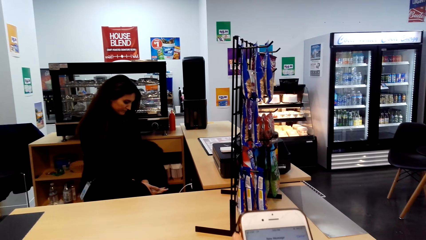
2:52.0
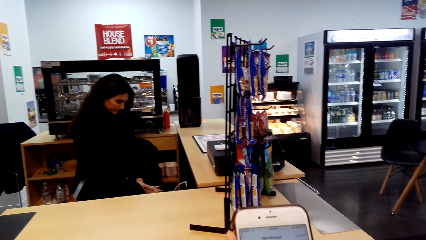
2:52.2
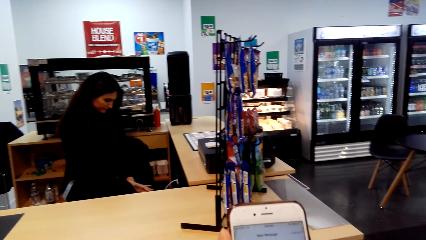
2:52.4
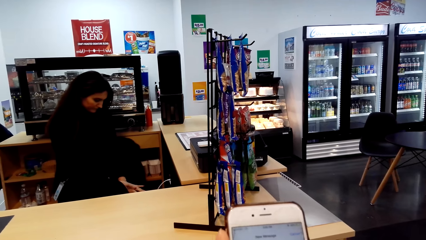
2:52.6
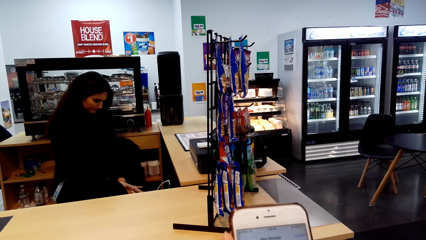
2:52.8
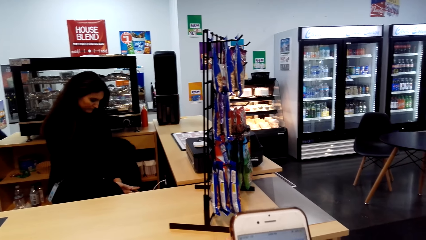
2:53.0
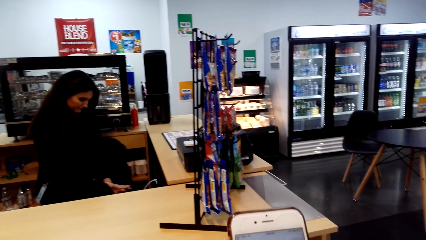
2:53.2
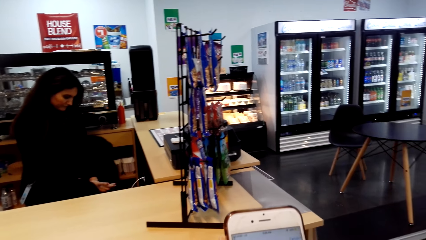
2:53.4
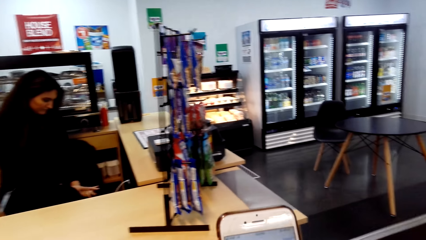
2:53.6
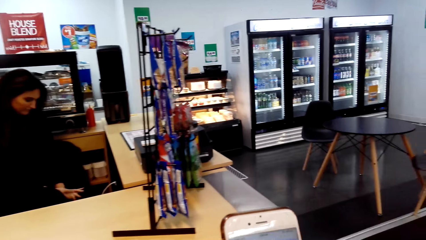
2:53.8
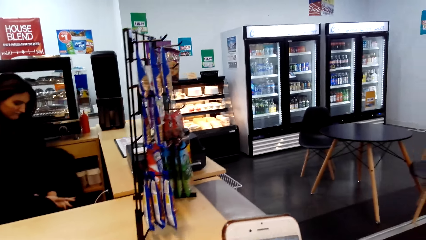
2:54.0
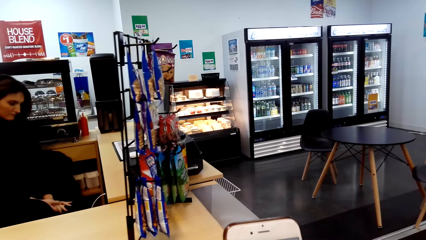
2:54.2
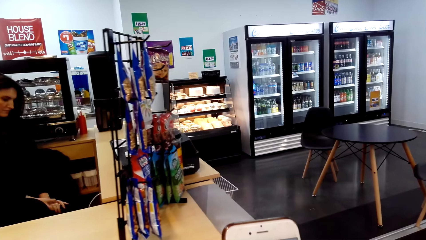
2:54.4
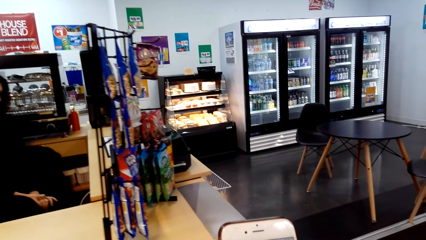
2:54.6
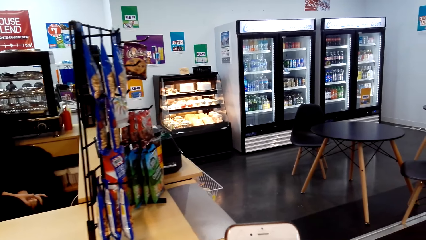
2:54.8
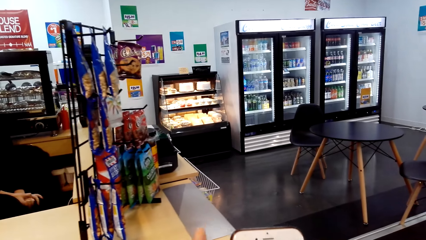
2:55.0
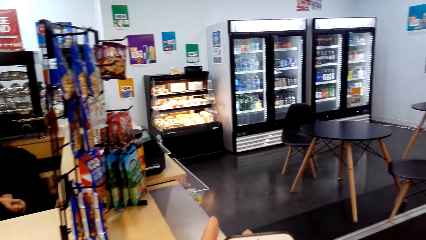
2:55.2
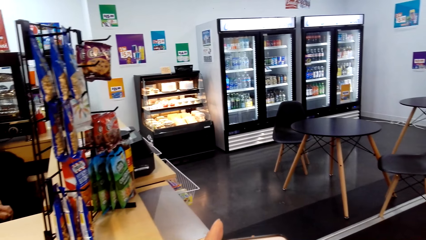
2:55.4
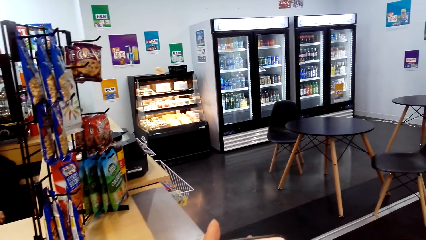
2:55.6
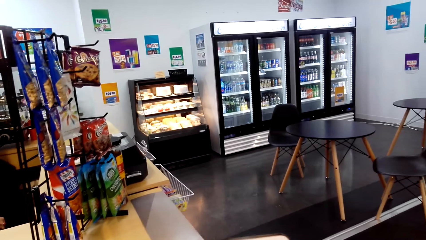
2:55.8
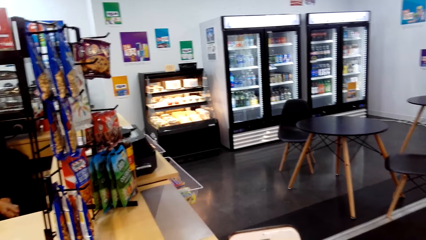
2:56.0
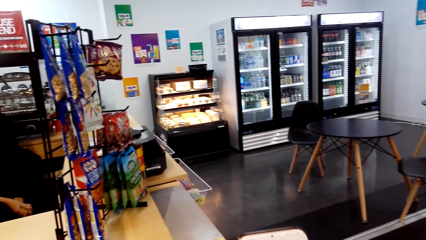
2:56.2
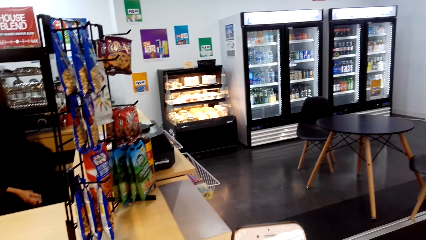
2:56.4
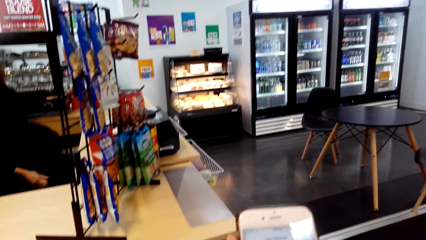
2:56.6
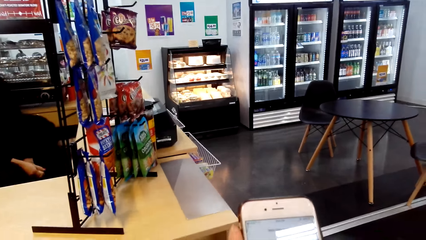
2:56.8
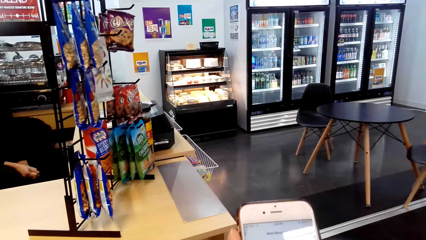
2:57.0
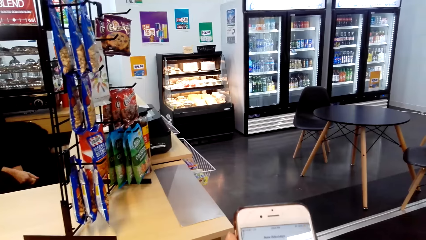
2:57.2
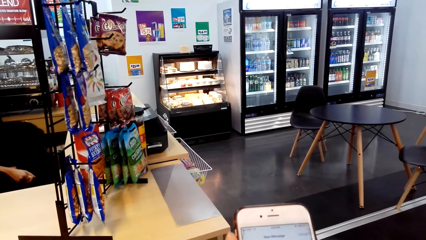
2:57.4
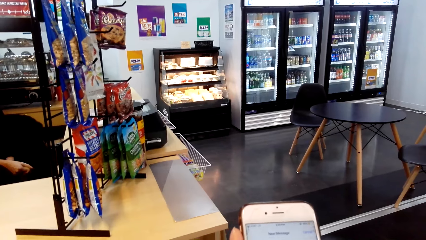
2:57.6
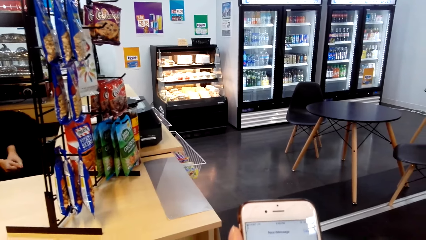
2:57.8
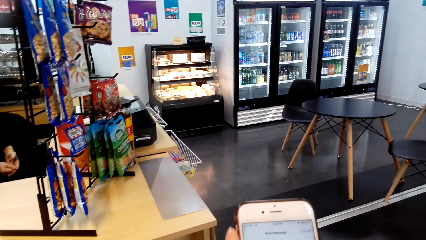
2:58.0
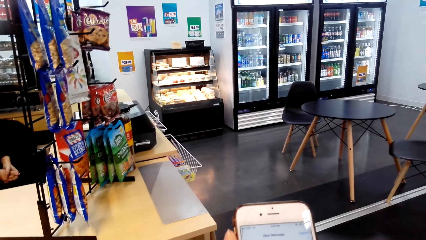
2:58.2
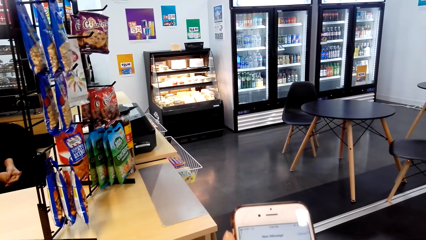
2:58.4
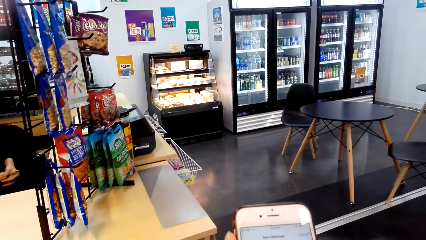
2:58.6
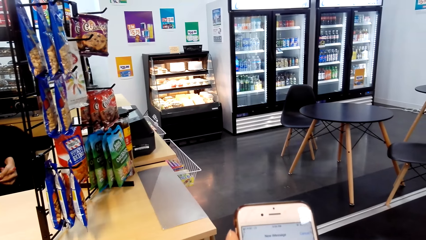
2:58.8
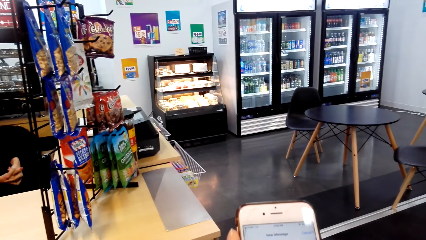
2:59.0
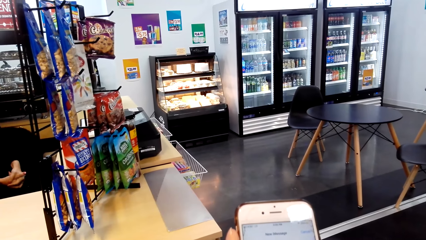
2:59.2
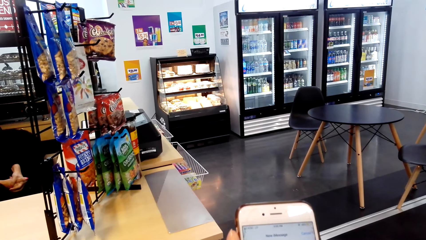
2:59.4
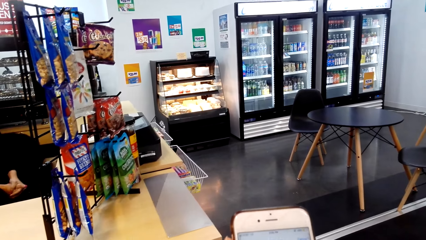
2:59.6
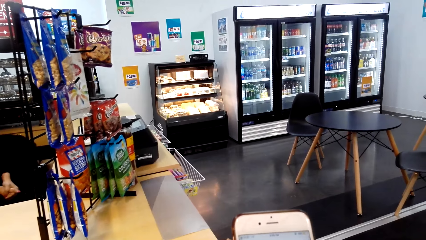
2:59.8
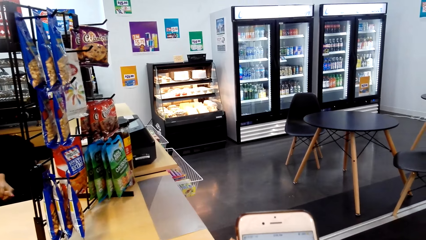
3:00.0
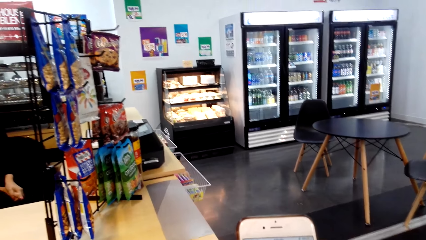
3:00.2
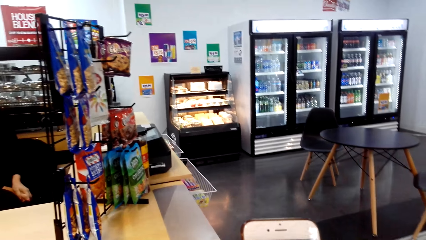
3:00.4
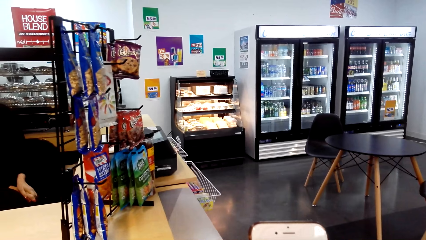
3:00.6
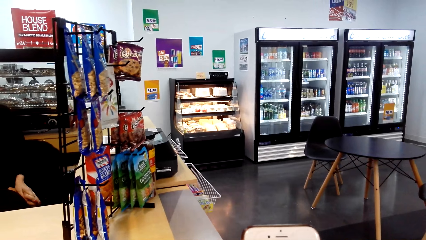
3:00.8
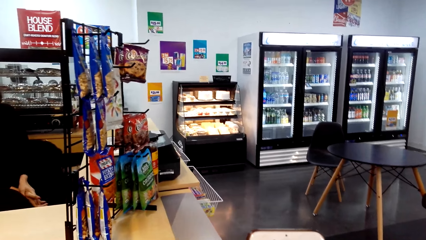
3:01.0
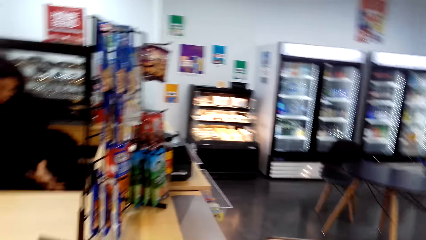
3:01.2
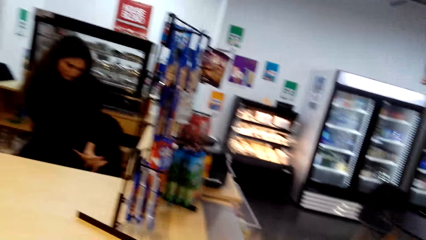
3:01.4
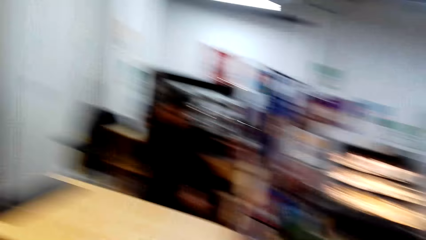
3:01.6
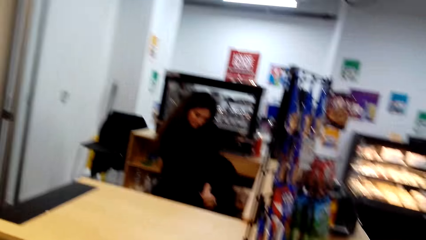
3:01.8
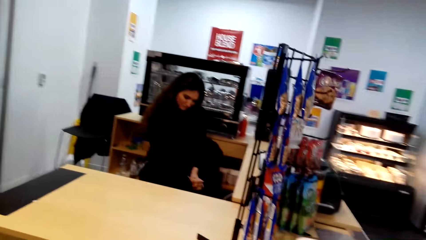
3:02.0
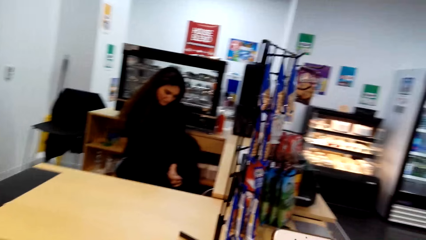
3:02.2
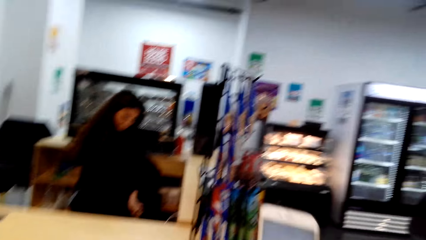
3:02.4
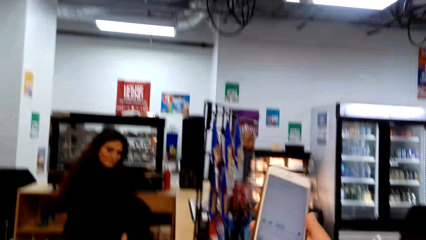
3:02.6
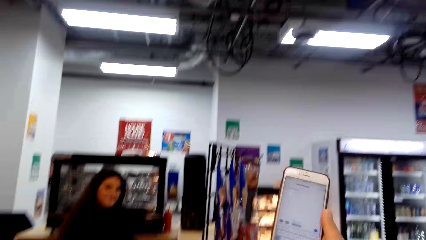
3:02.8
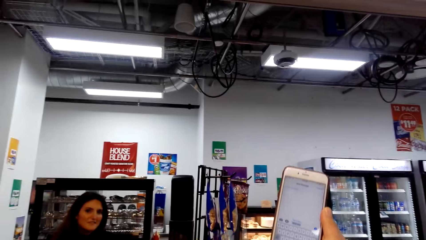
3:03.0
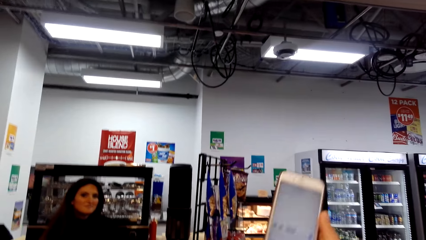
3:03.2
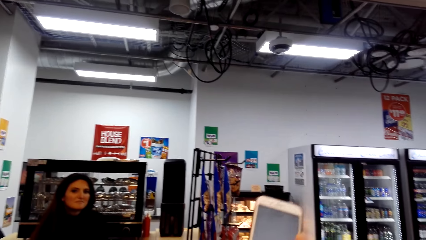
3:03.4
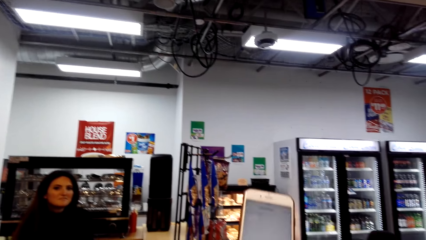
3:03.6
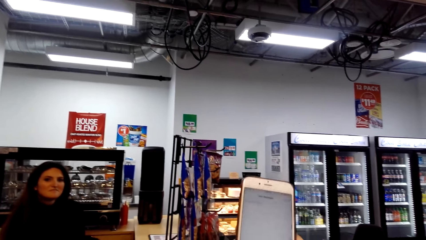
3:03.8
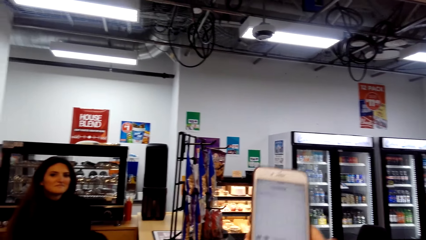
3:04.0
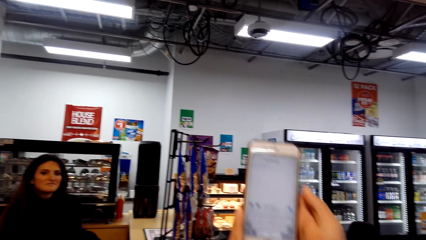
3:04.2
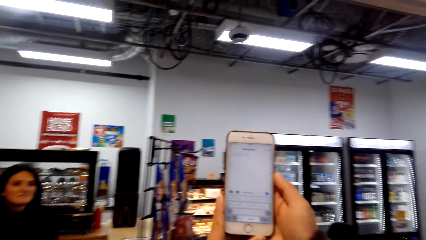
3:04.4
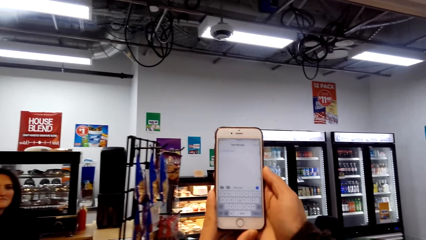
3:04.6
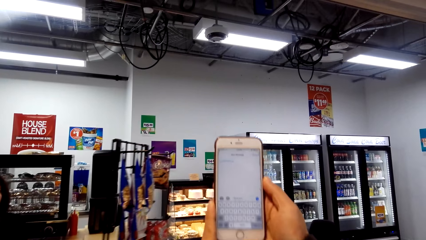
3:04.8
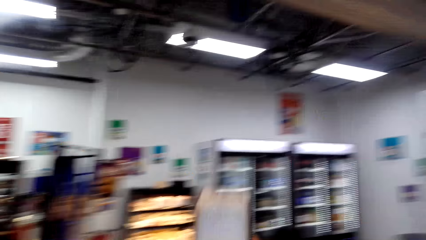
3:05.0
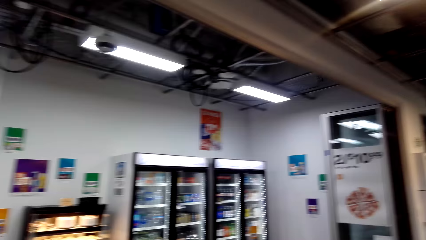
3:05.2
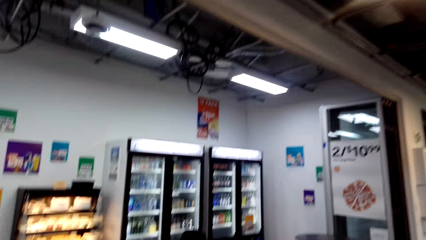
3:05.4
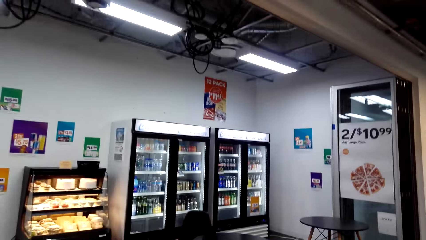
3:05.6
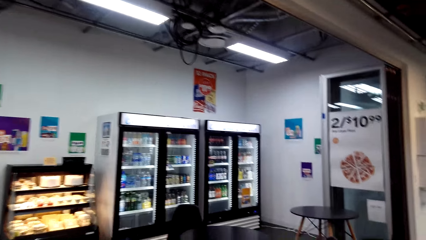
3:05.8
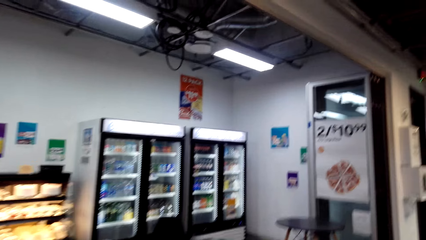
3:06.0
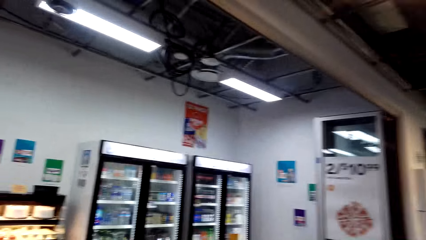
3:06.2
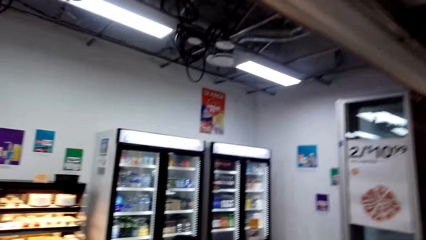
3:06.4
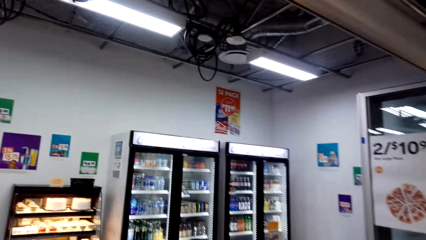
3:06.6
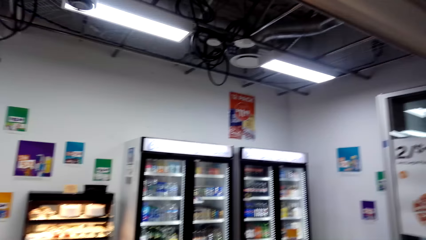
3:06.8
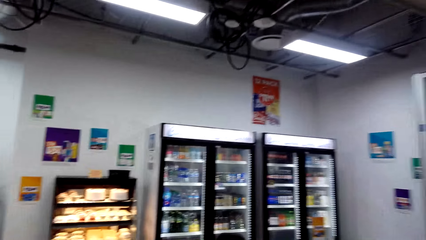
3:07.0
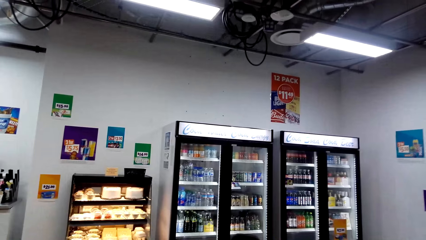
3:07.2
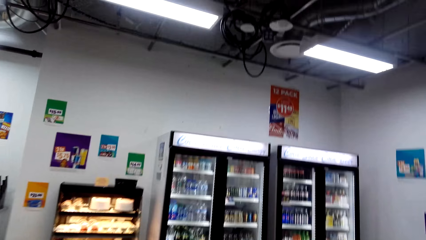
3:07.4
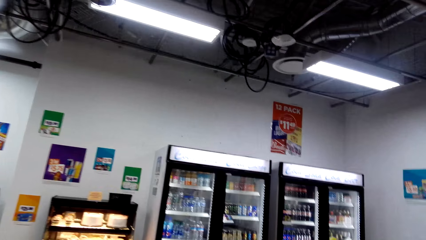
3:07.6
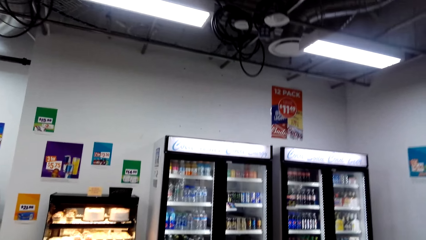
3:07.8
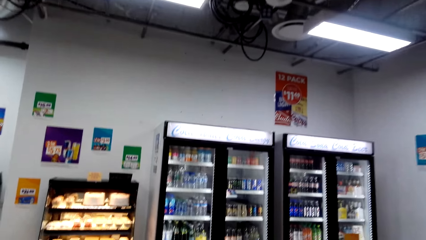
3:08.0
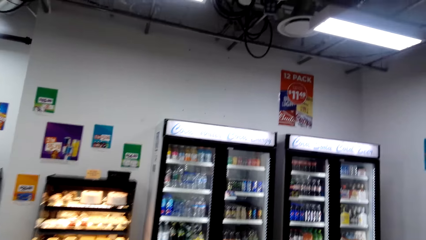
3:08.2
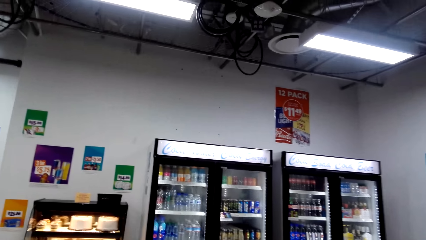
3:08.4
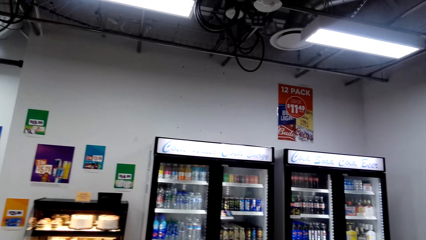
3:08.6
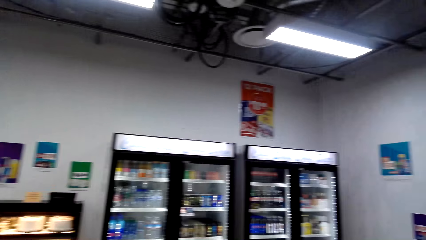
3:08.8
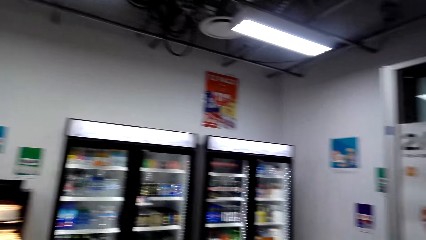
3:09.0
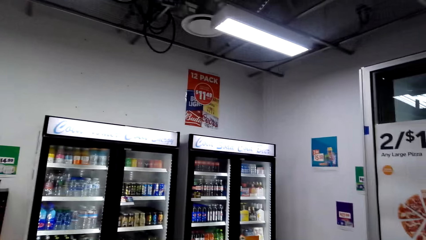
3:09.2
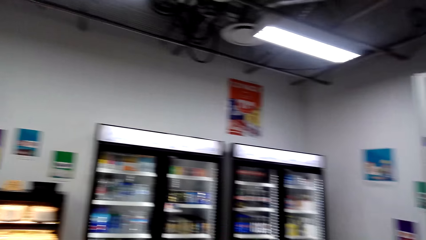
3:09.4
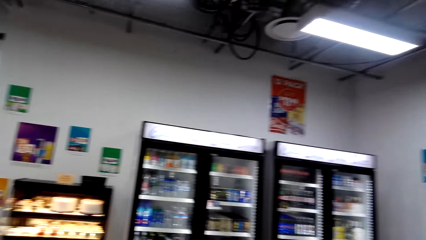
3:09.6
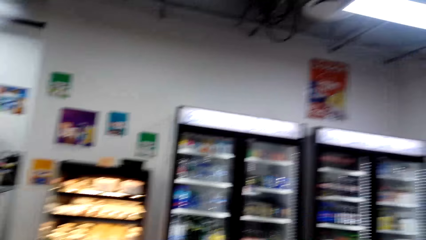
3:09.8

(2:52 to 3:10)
The other woman moves the hands. The camera wearer lifts the phone. They look around.
